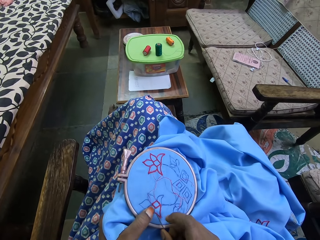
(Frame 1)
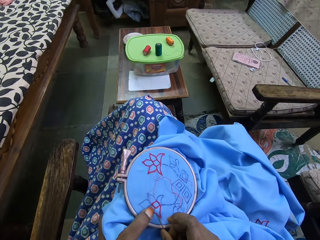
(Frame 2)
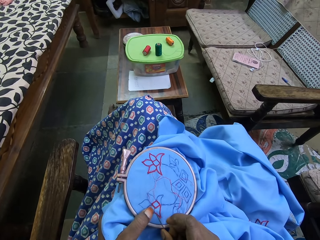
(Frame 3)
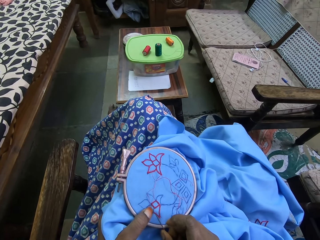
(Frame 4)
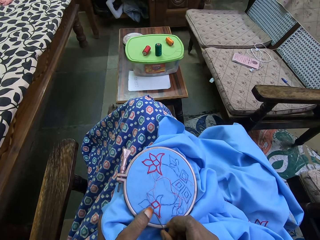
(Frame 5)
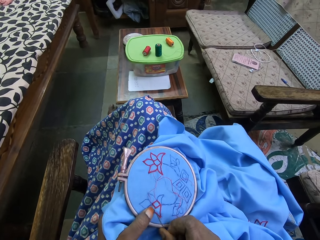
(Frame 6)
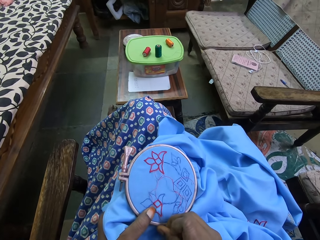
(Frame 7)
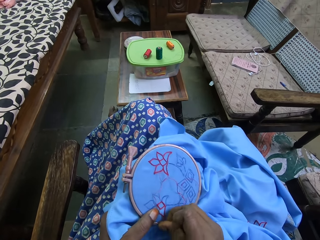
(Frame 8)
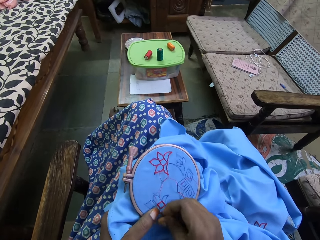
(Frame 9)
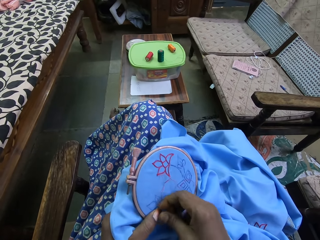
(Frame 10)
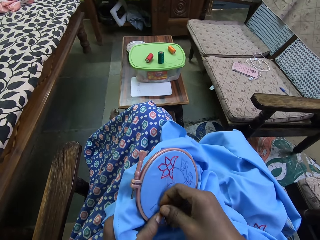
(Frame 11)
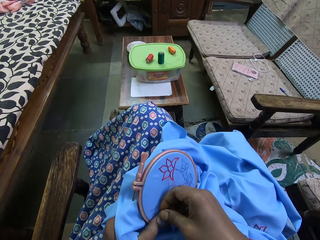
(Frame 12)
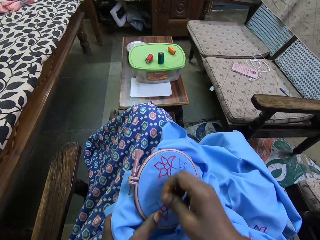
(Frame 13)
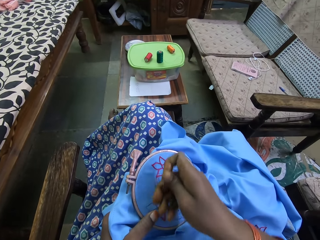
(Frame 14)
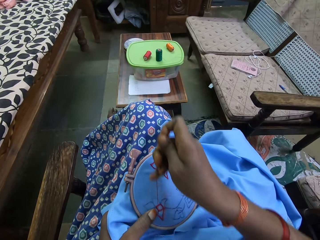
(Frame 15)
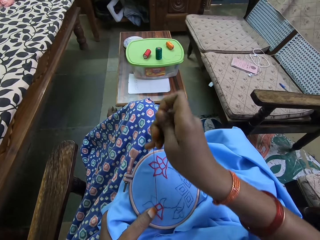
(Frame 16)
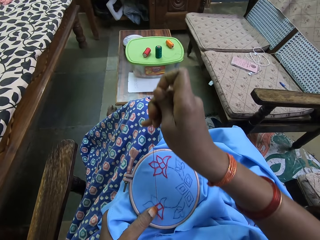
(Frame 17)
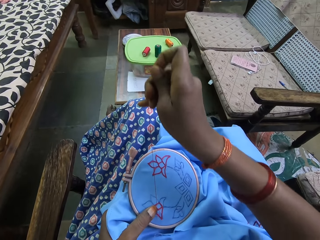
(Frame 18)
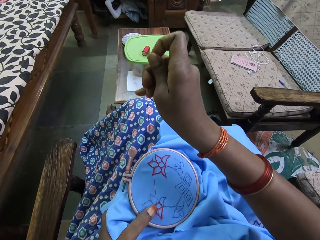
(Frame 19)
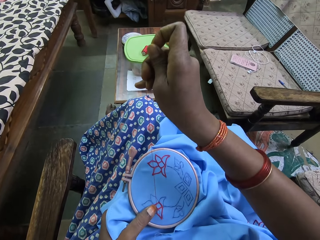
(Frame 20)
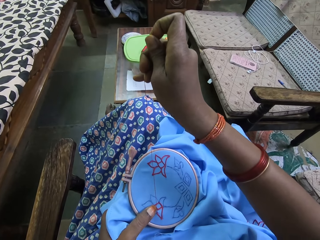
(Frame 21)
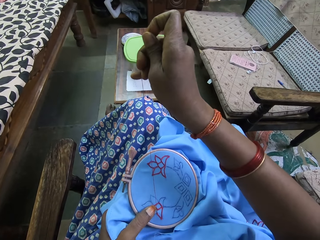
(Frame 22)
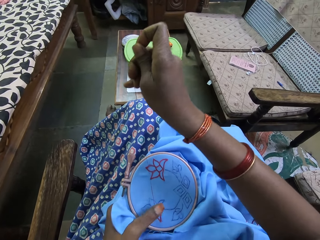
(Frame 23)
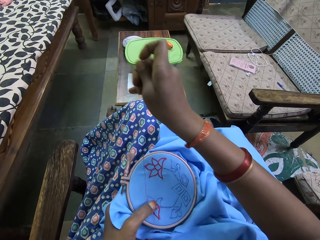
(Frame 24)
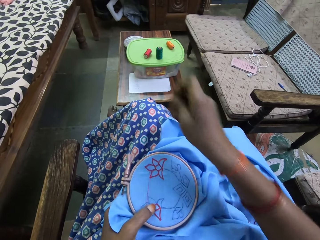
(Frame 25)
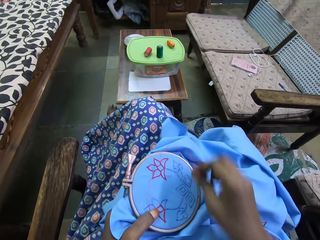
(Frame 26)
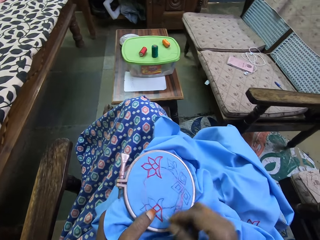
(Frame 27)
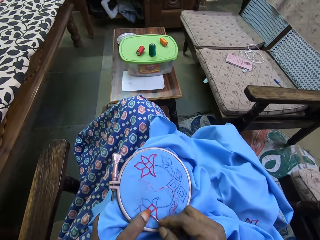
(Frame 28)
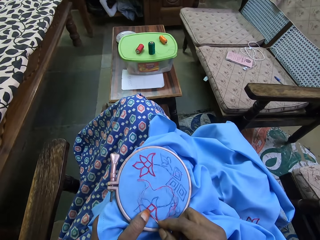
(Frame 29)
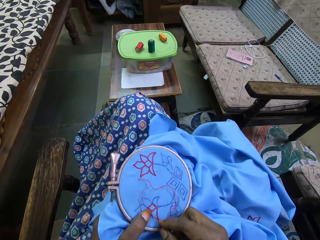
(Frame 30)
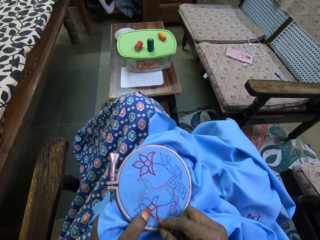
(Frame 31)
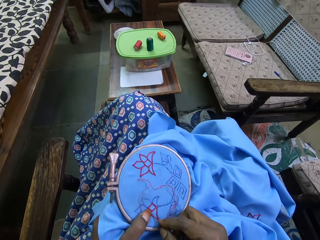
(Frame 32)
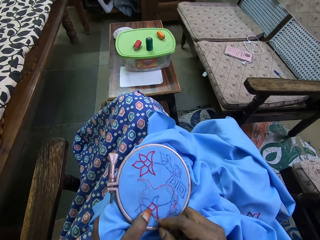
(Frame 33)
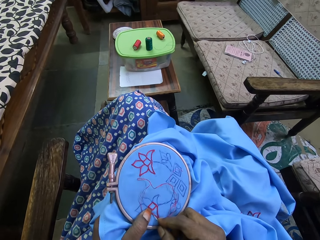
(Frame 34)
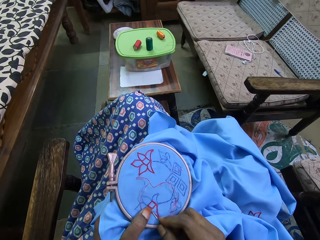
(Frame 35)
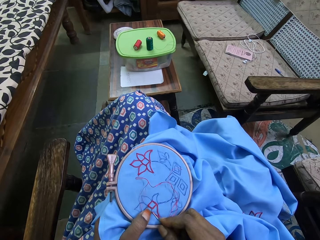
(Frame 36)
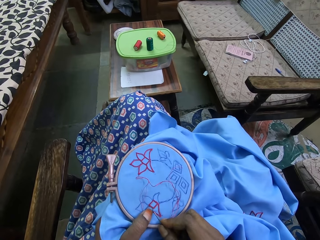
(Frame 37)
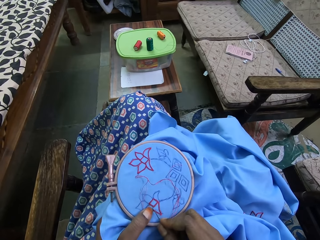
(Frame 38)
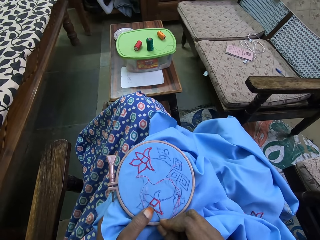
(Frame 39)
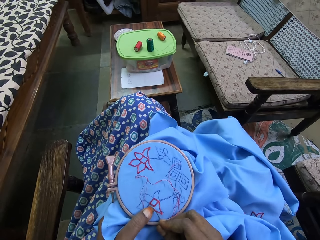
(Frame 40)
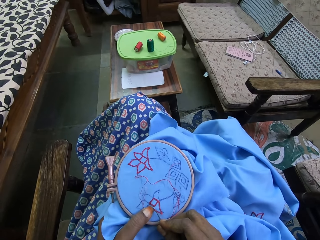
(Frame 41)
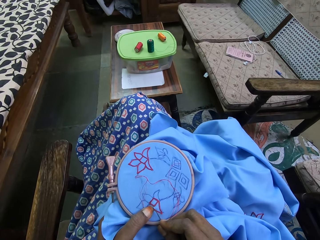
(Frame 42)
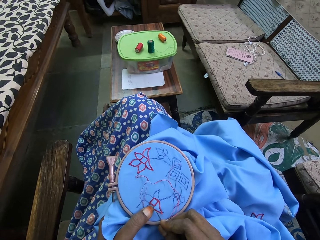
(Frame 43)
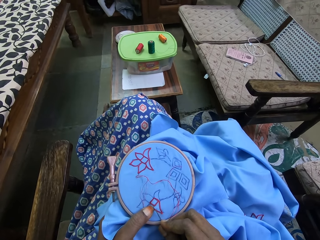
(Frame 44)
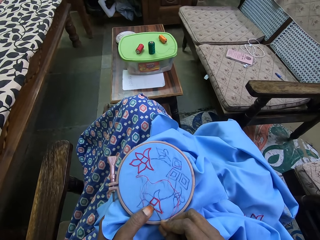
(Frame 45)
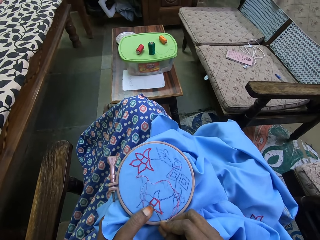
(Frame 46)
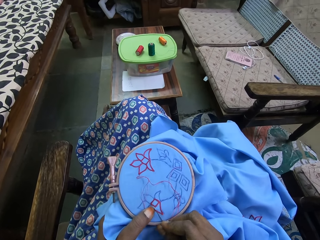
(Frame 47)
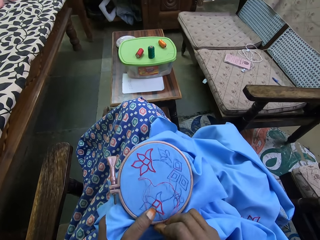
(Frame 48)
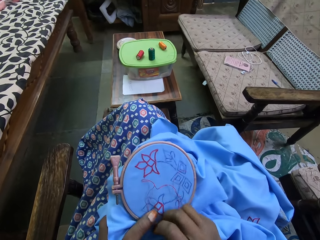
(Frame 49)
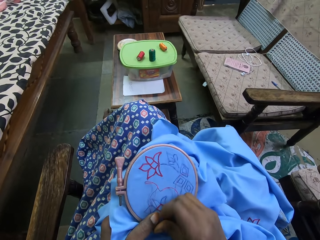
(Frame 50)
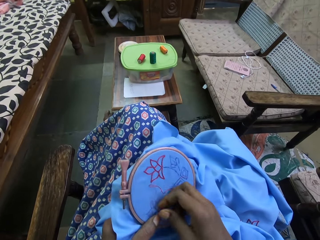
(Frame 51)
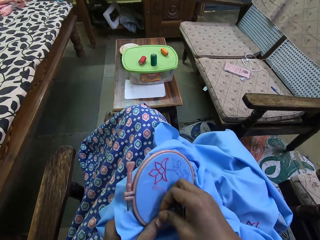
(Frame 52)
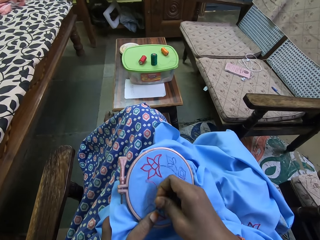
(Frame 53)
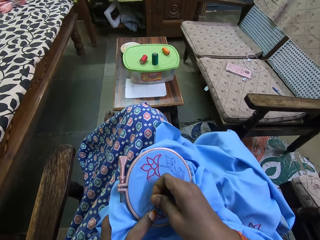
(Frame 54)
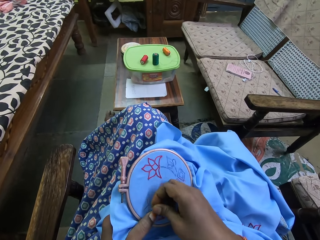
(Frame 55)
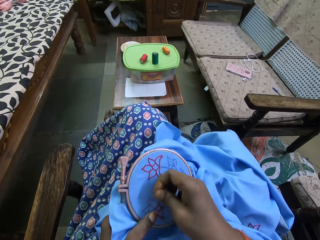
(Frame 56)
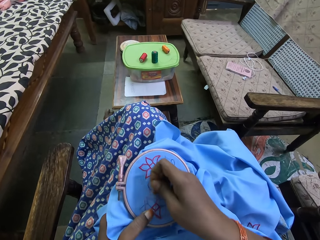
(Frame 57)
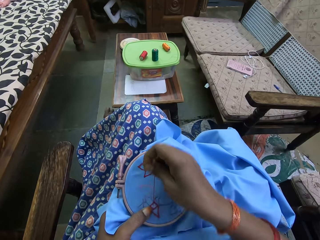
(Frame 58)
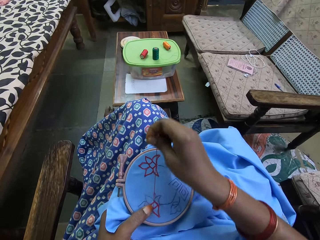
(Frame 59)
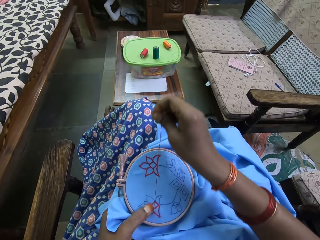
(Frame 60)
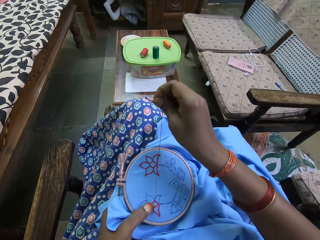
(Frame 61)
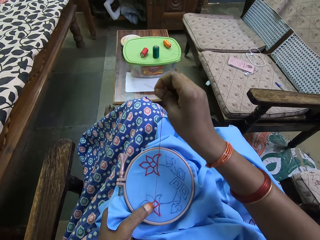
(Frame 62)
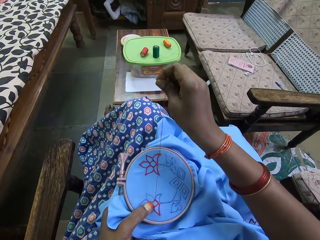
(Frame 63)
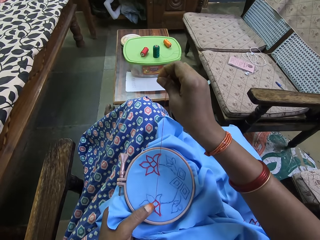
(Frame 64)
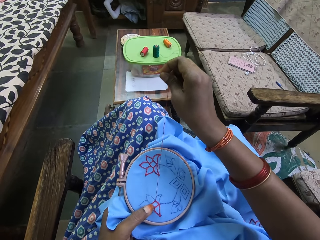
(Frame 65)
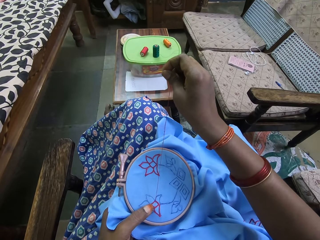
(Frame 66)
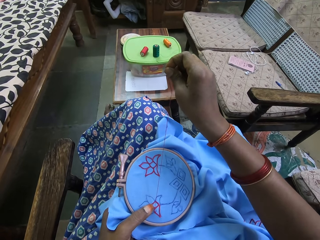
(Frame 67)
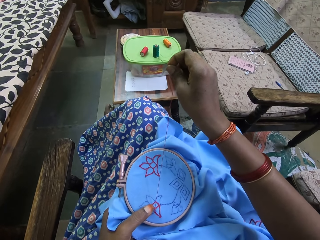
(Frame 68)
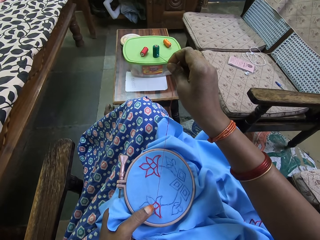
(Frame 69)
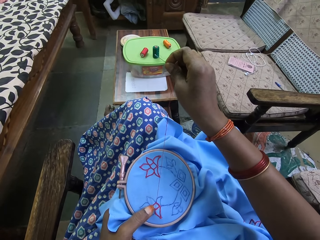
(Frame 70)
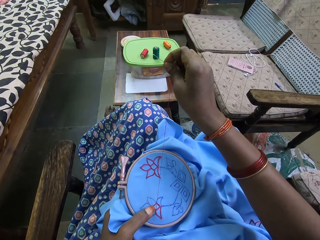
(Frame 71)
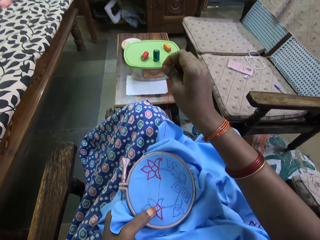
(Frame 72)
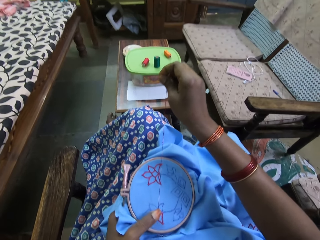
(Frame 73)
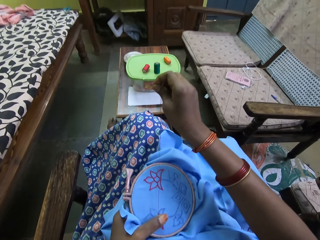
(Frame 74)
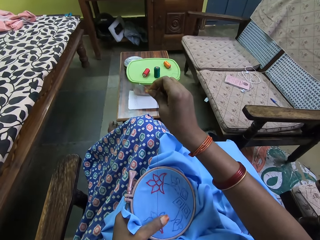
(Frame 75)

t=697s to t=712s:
The camera wearer pulls the needle. They sew the piece of cloth.

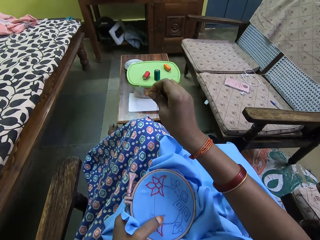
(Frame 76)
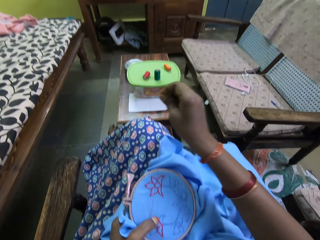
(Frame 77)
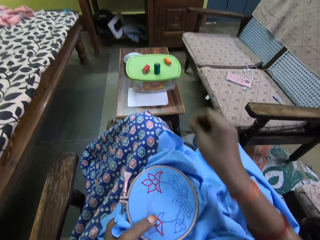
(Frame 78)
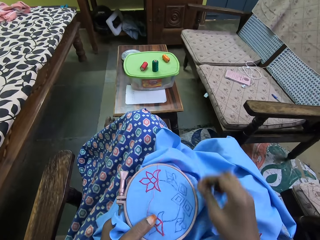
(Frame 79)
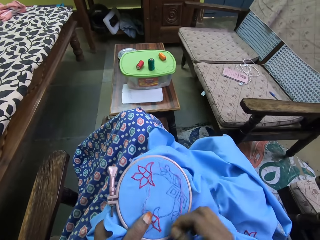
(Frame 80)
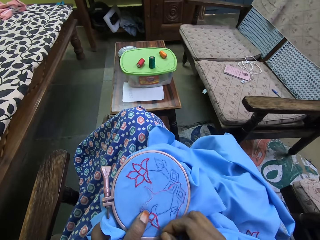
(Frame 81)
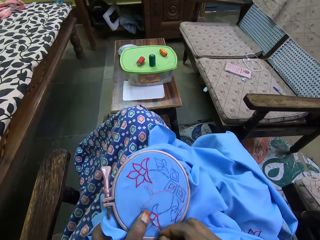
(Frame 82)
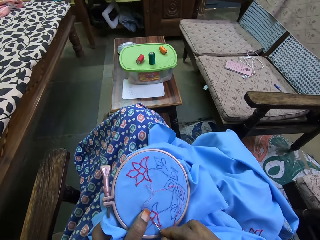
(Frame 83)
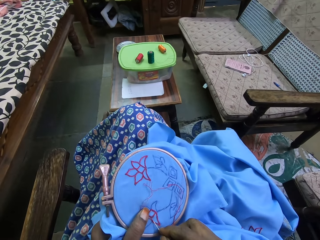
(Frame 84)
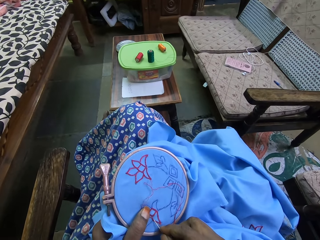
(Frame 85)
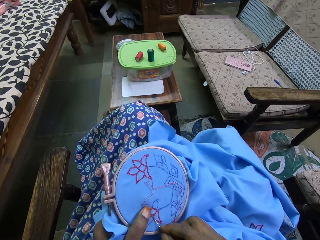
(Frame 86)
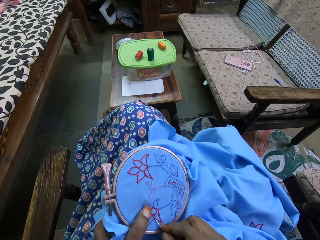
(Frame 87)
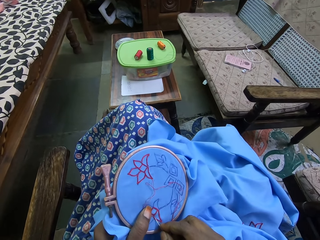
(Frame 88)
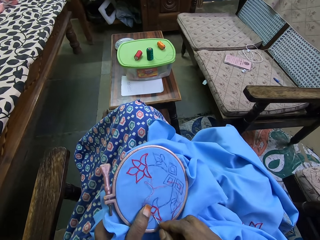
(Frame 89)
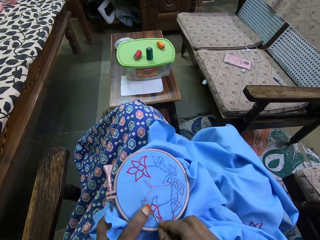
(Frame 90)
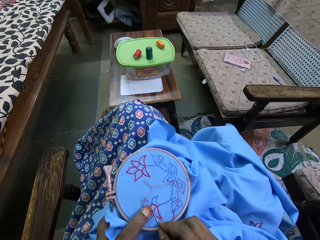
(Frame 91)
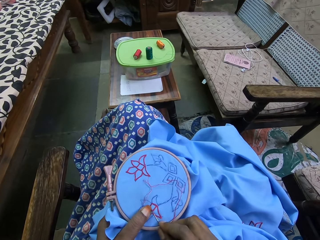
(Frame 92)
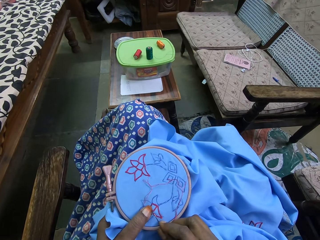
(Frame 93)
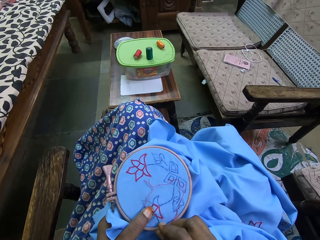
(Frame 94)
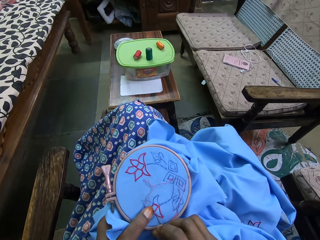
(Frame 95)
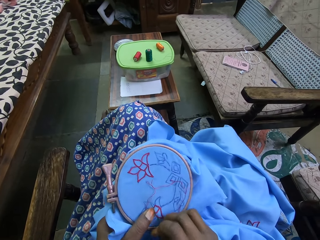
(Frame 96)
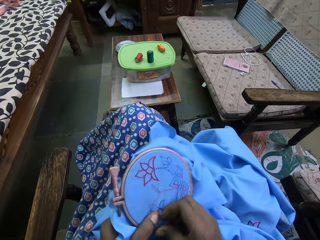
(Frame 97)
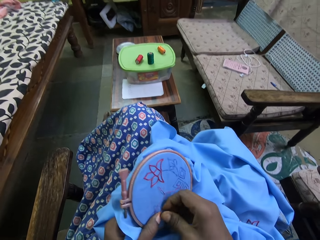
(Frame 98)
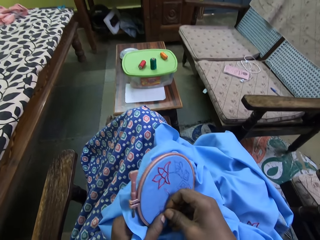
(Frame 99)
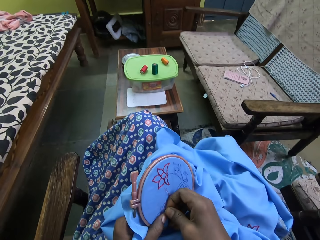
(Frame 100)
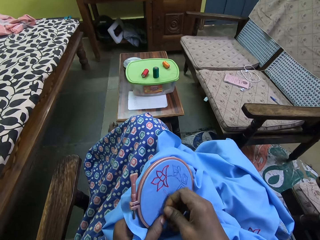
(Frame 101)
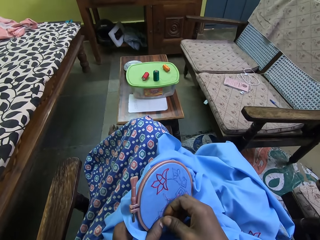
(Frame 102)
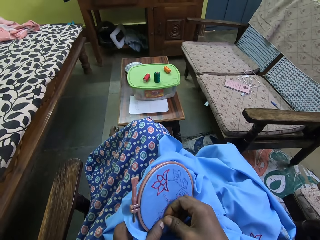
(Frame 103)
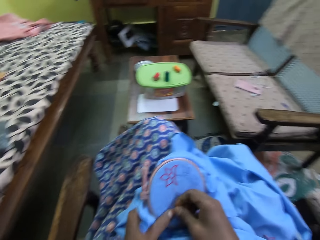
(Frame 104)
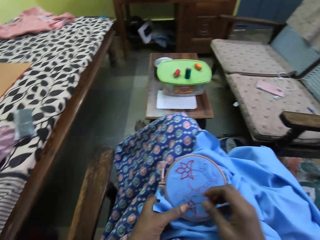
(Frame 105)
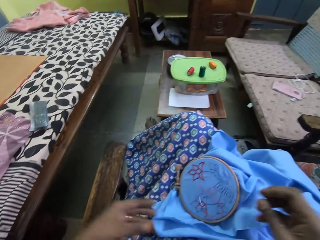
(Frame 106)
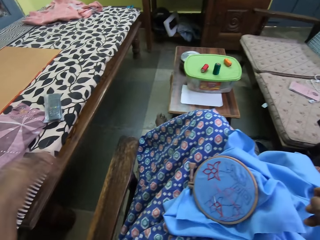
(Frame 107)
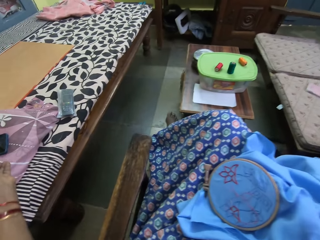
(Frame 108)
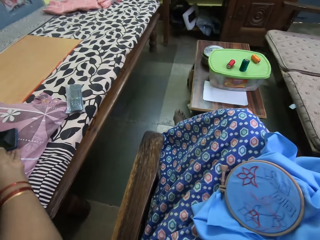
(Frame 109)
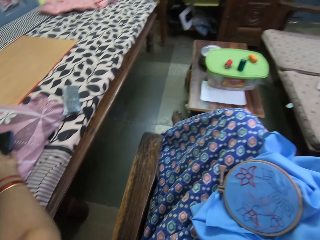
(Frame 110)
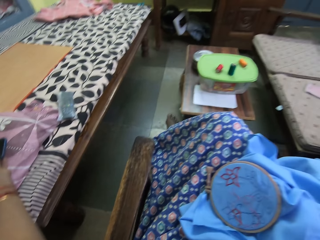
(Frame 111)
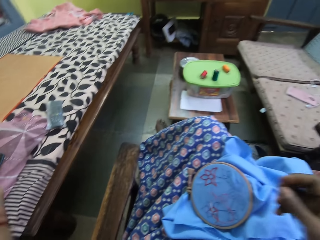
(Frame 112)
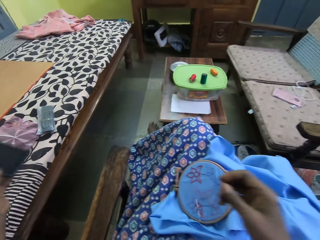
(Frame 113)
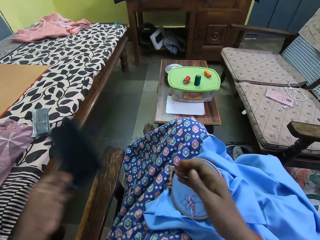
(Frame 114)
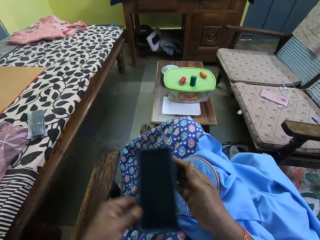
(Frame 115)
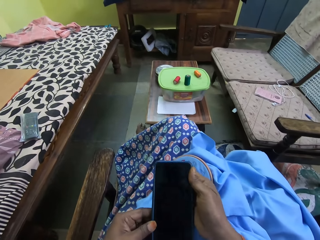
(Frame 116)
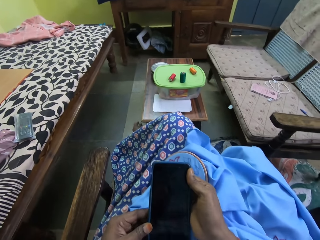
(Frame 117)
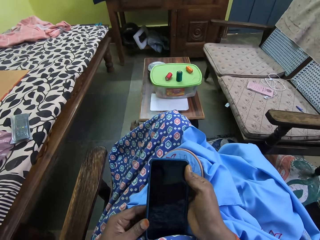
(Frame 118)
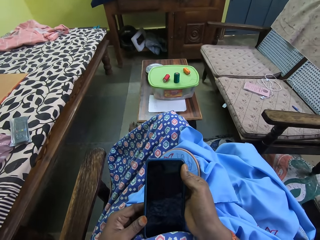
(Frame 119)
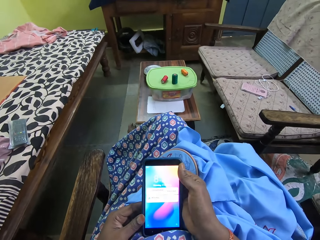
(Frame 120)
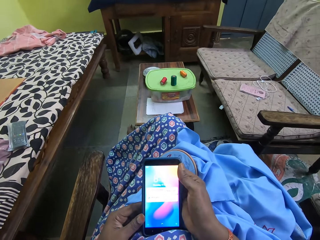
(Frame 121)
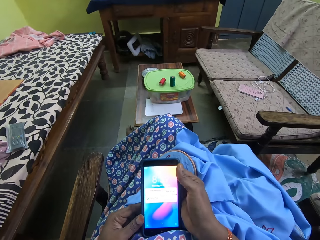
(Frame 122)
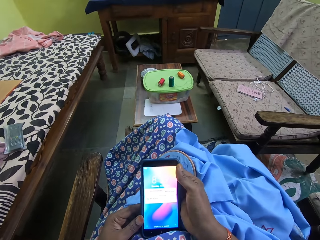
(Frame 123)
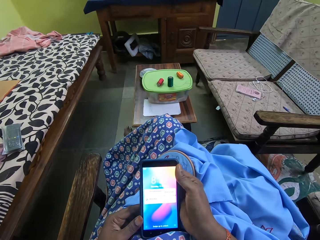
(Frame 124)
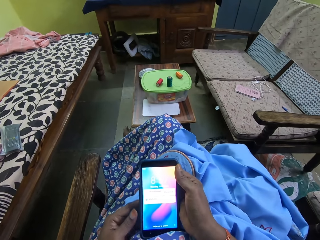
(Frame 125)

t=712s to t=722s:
The camera wearer sews the piece of cloth. She picks up a phone from a bed with her left hand. She holds the phone with both hands. She uses her phone.
